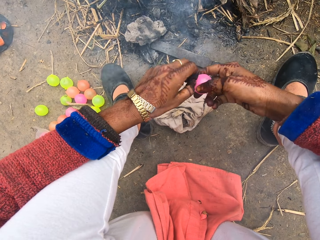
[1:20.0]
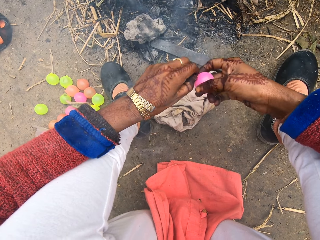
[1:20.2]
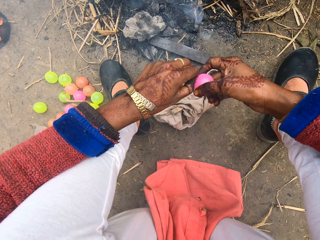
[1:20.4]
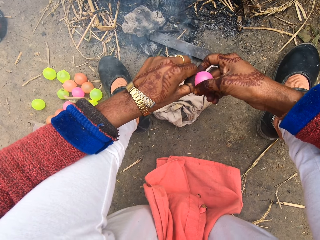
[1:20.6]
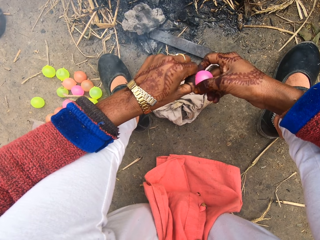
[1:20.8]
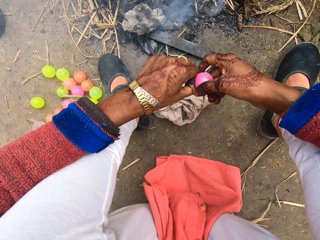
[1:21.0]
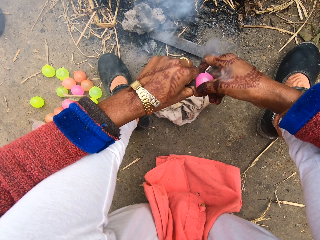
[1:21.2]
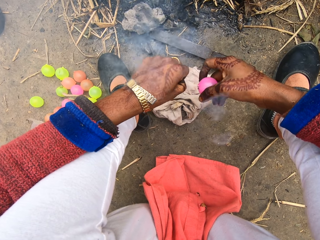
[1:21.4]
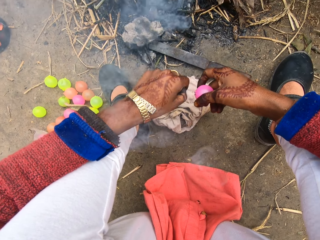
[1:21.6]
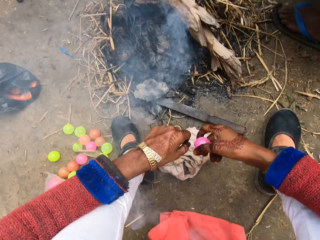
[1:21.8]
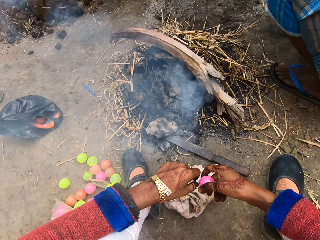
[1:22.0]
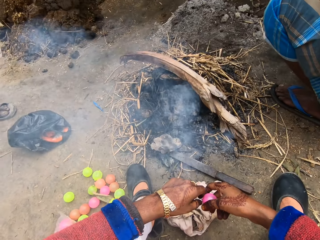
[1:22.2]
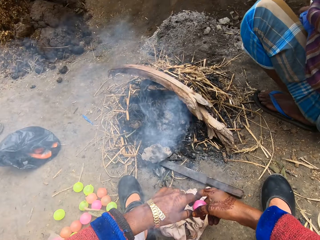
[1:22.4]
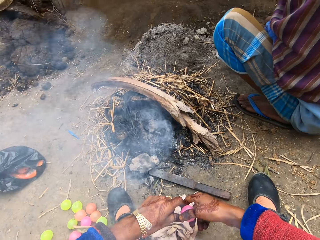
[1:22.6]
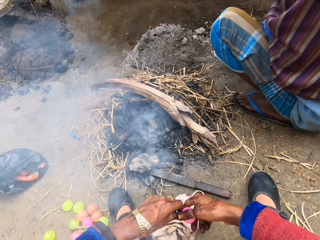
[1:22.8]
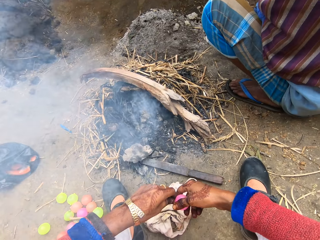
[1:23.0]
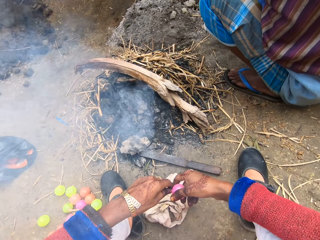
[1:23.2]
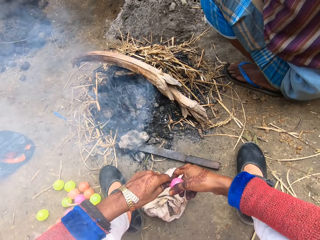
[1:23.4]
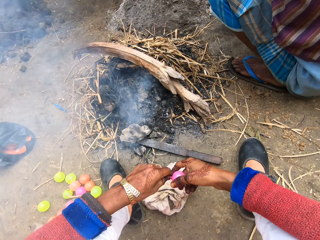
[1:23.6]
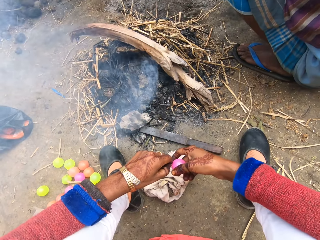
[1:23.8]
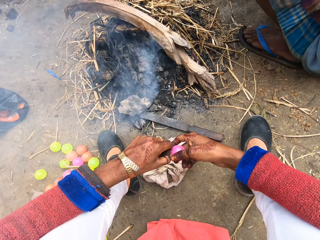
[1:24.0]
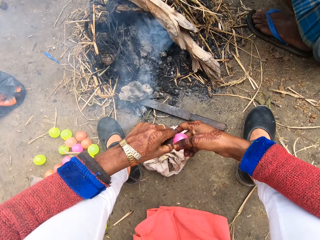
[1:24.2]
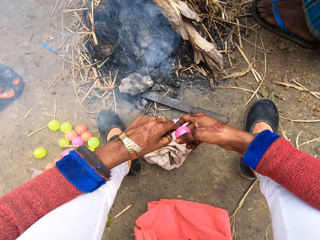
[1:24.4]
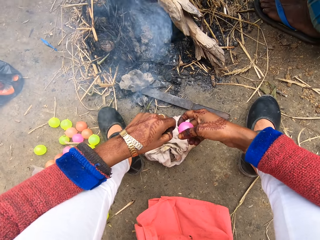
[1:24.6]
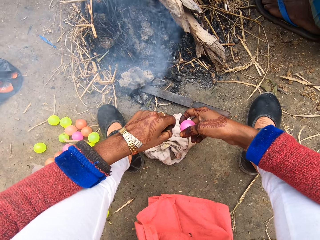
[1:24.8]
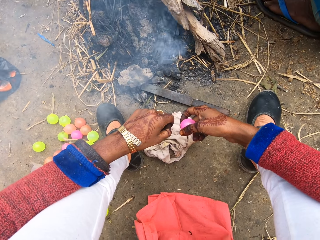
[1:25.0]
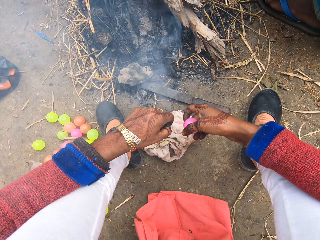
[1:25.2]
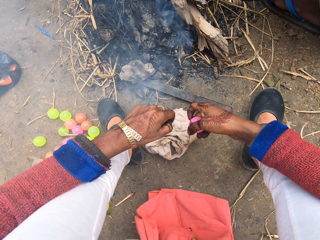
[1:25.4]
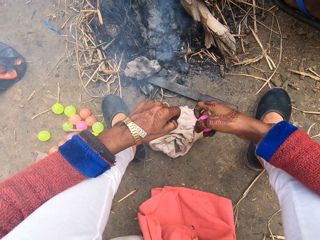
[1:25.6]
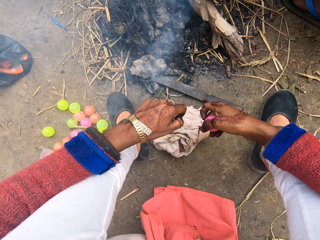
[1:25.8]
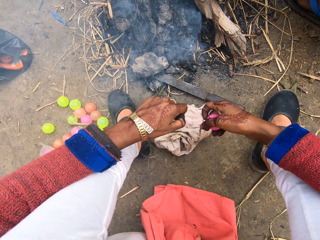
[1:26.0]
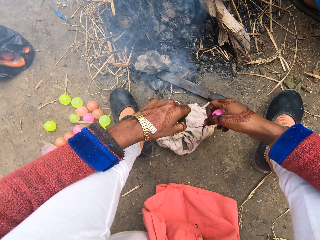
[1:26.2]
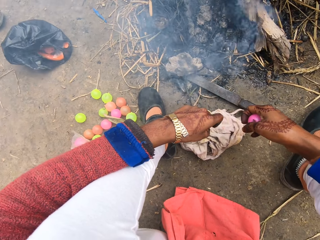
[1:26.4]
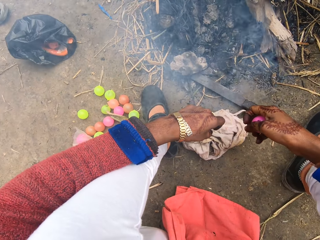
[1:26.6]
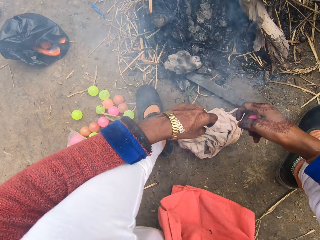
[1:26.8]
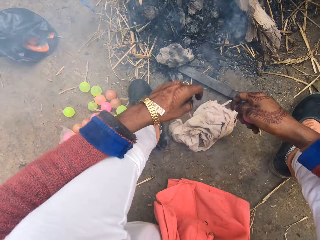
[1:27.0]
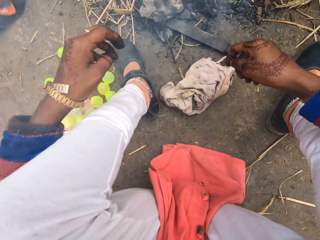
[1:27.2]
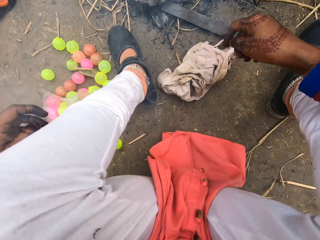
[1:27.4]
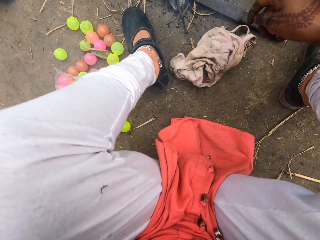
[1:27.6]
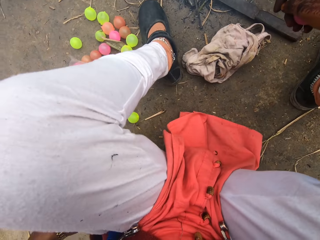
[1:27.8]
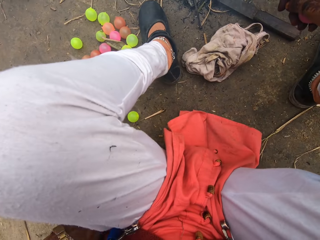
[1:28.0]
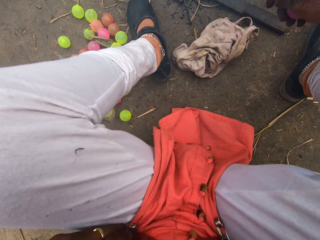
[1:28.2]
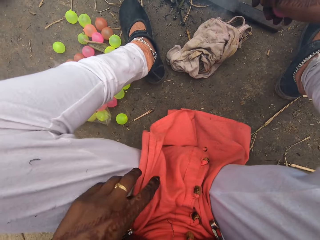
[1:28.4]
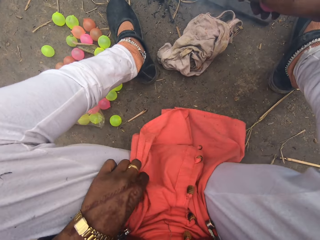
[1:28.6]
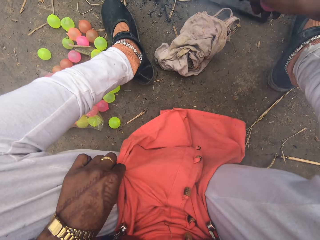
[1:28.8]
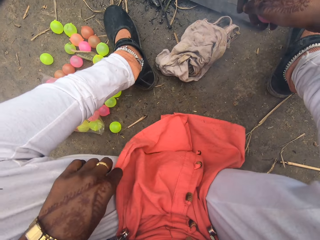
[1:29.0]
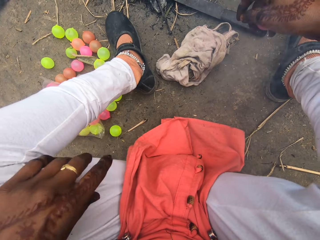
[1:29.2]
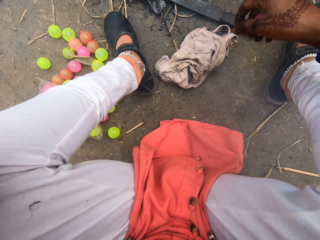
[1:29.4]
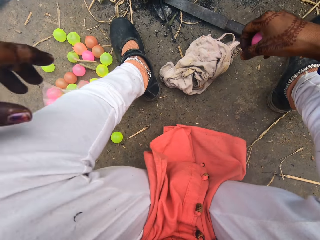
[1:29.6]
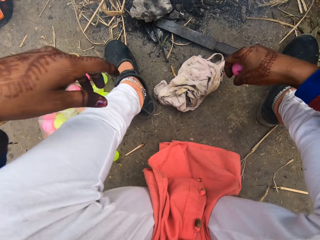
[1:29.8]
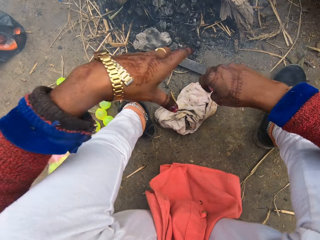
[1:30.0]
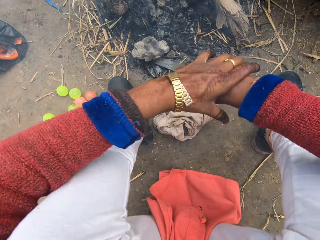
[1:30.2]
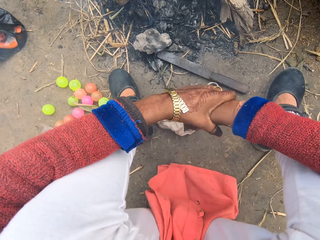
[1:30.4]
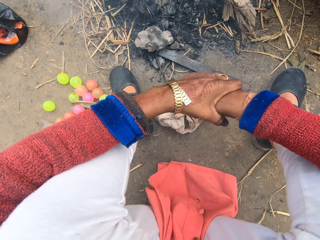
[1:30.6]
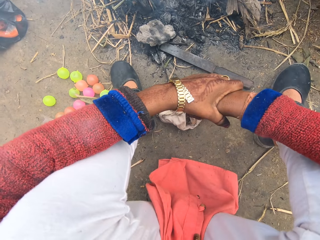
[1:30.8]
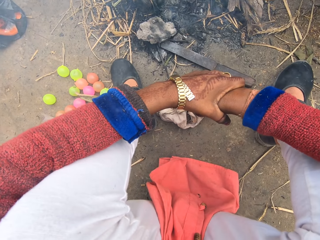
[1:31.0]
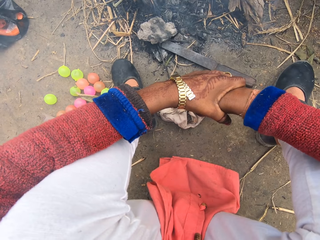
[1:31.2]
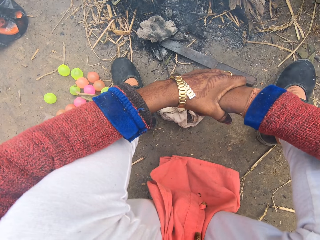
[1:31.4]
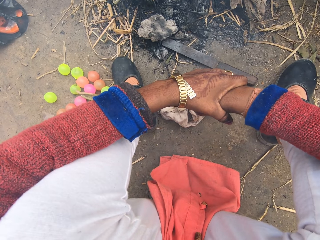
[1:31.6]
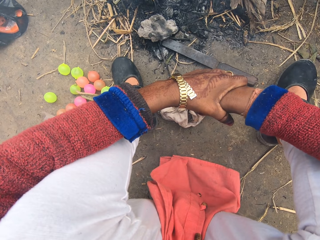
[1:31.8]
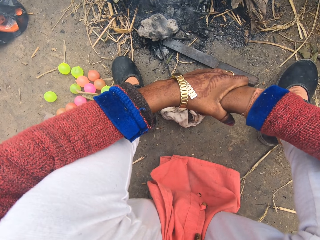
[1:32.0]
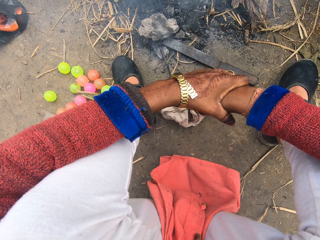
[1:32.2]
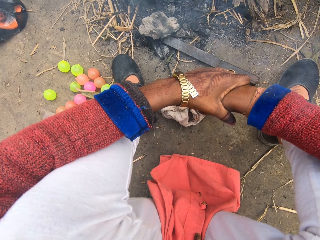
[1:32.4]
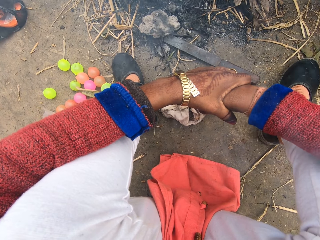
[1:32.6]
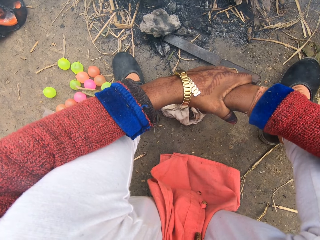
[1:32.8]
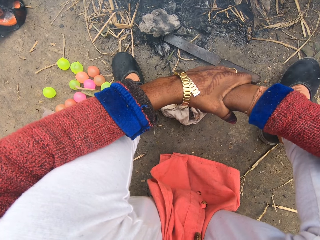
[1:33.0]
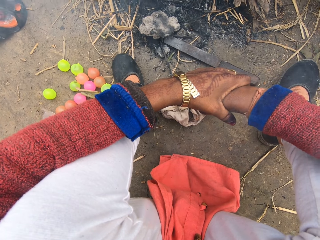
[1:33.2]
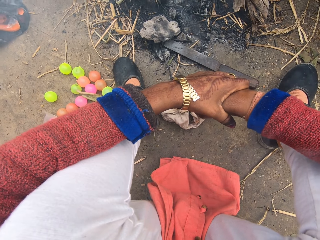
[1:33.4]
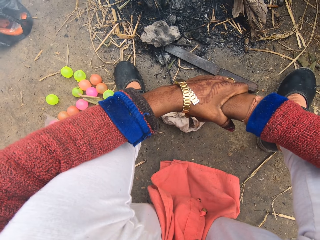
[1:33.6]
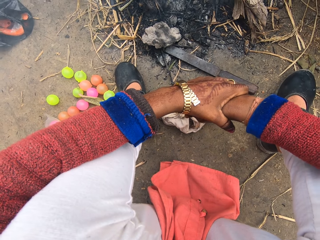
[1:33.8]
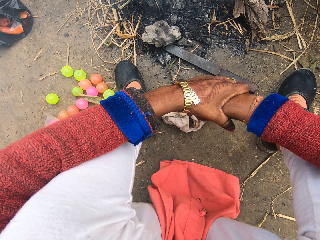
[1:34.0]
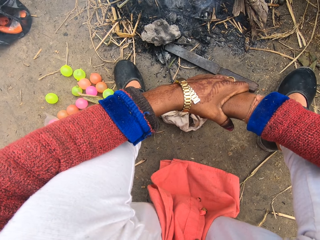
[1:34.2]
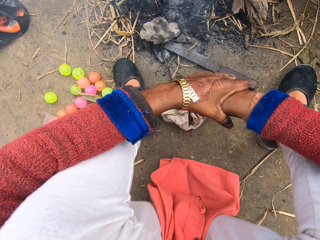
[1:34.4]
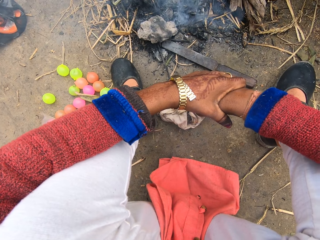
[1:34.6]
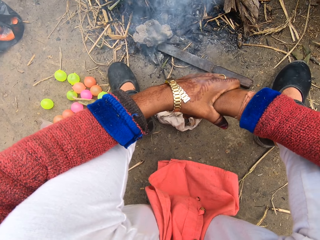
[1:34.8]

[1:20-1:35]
The camera wearer adjusts the cloth. They touch the cloth. They put their hands together.

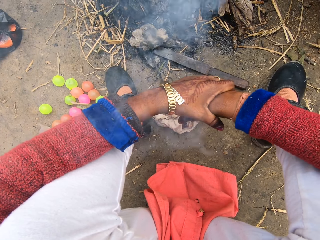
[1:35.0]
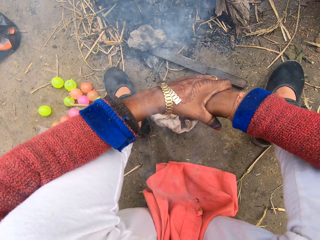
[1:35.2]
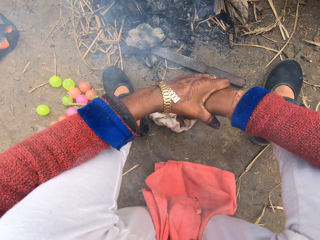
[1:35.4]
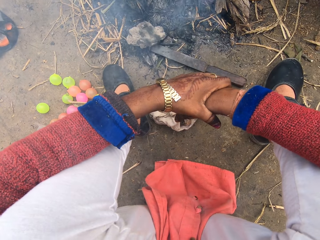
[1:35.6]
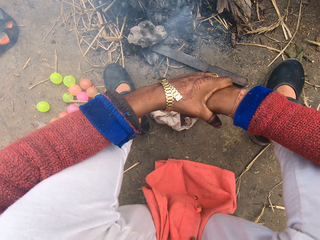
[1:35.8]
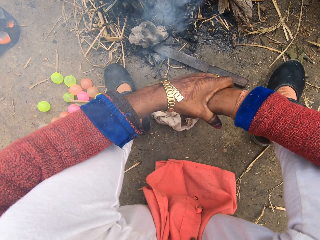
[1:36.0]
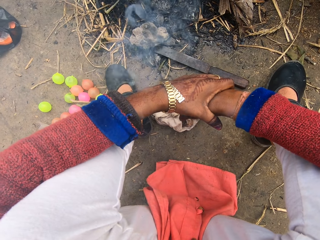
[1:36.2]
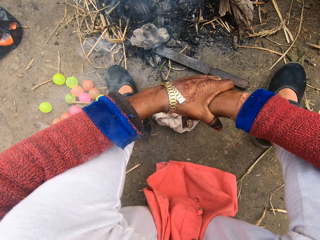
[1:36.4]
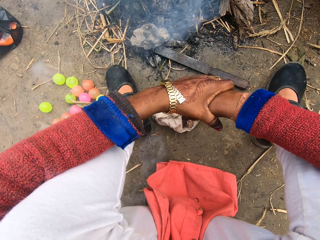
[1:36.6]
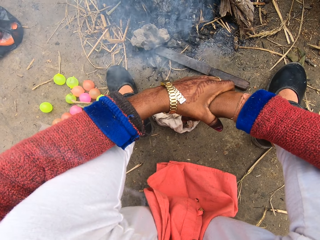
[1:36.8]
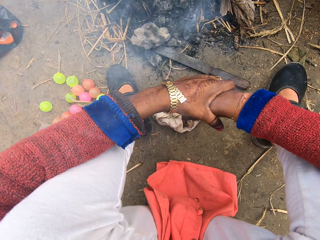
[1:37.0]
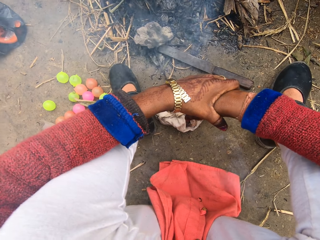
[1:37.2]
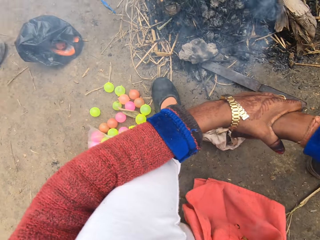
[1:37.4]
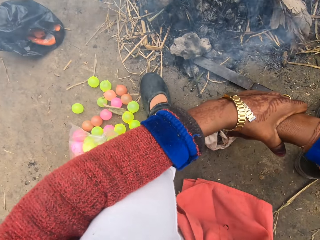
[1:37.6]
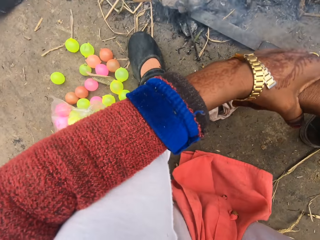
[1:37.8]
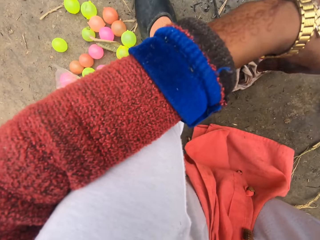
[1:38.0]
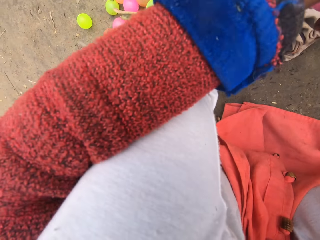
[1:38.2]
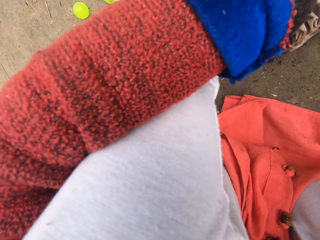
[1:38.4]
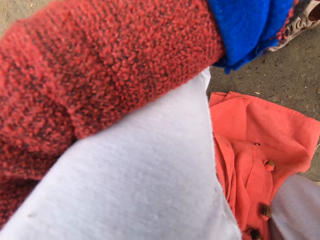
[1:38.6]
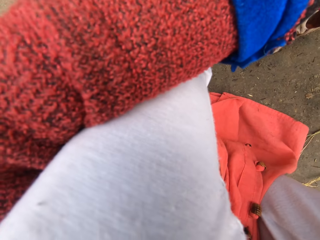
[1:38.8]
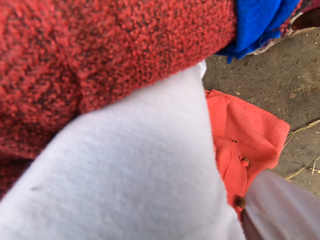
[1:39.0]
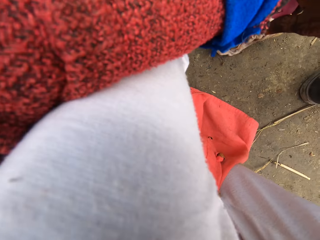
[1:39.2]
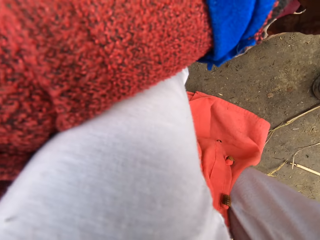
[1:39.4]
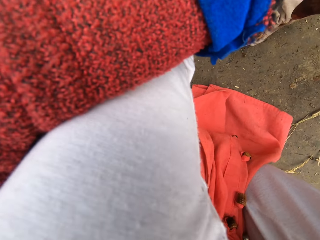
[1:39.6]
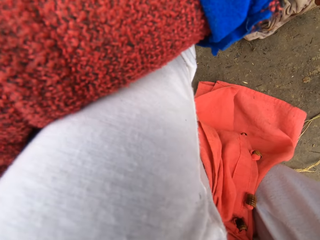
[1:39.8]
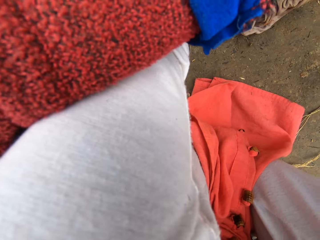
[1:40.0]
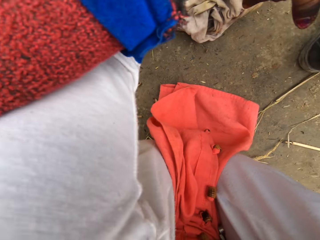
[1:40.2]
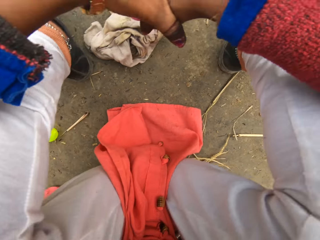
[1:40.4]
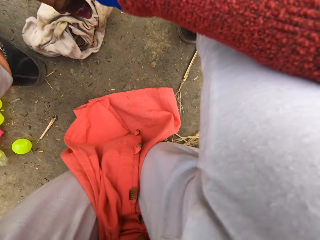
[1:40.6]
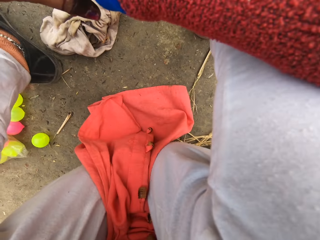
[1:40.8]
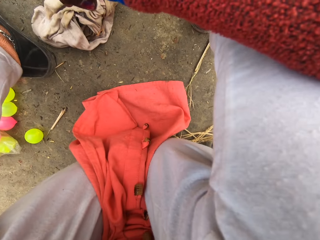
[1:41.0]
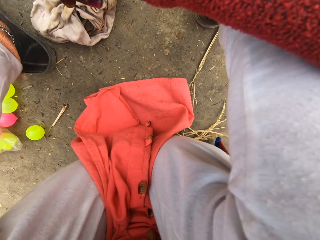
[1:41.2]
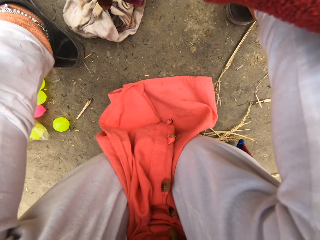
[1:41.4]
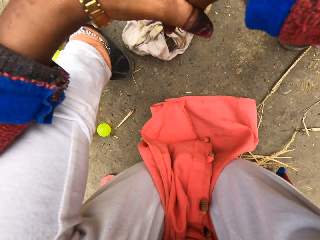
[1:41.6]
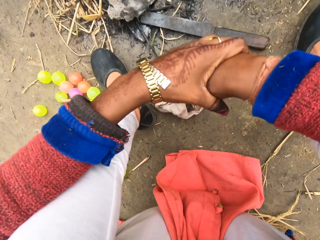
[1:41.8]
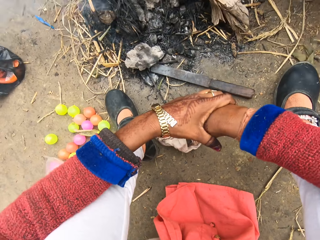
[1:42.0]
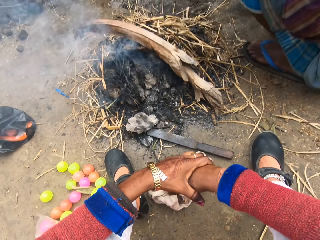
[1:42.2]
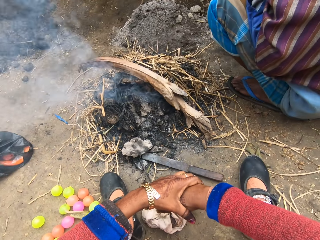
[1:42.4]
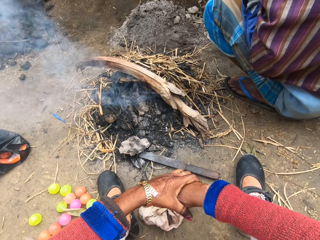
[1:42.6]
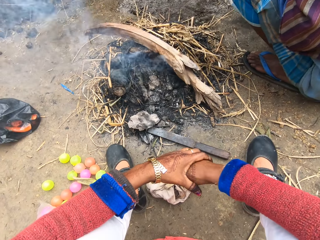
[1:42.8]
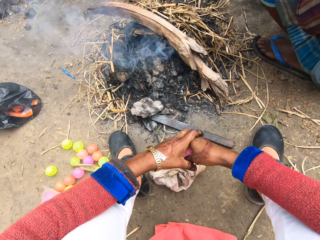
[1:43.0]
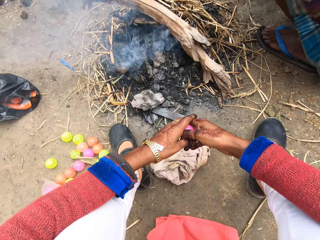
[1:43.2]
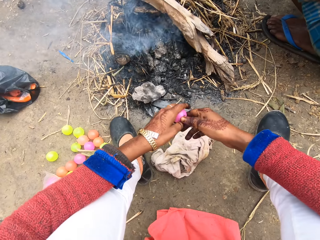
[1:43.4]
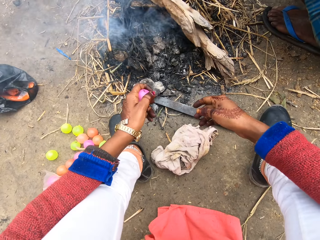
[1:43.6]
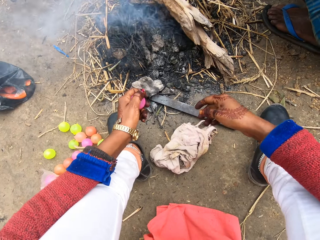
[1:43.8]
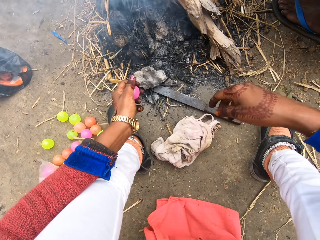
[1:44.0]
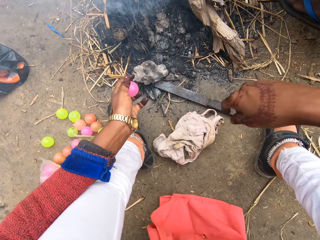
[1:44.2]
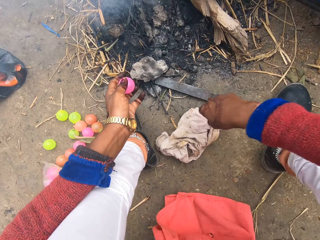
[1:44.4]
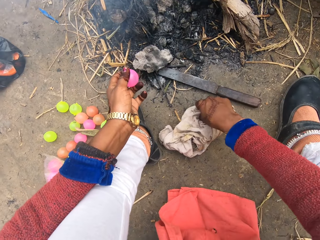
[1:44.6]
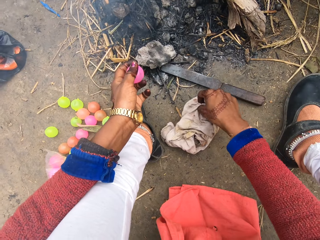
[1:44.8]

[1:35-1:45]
The camera wearer moves the ball to her left hand.
